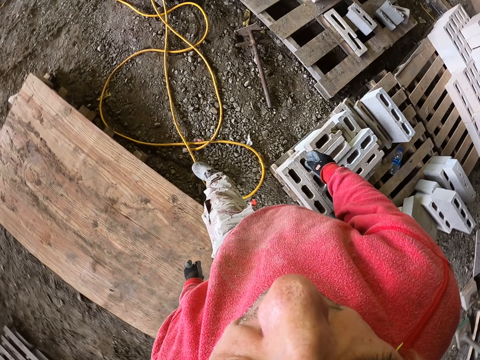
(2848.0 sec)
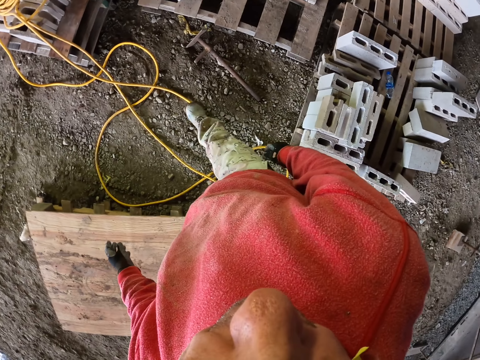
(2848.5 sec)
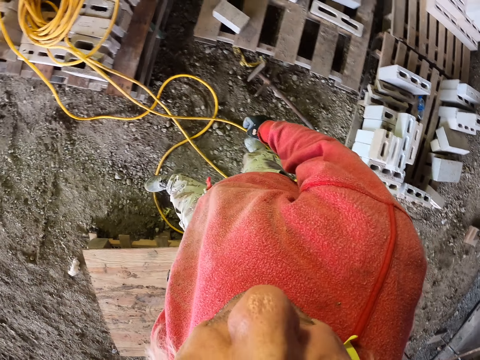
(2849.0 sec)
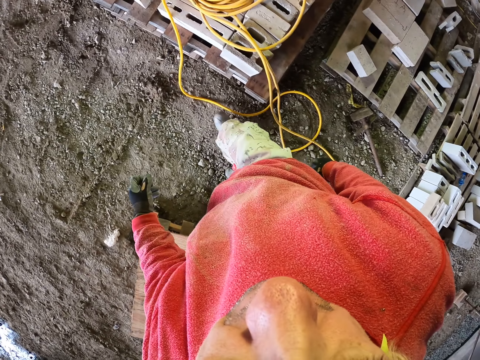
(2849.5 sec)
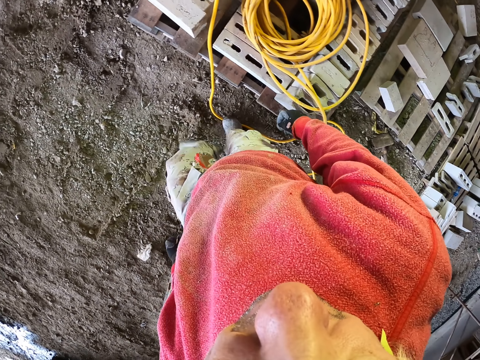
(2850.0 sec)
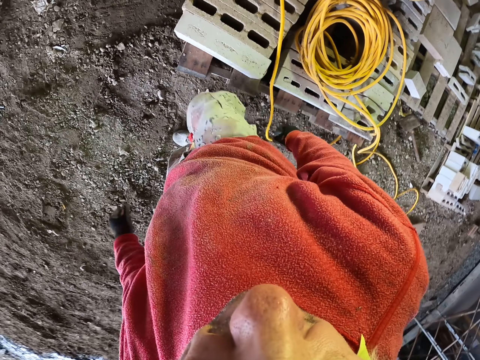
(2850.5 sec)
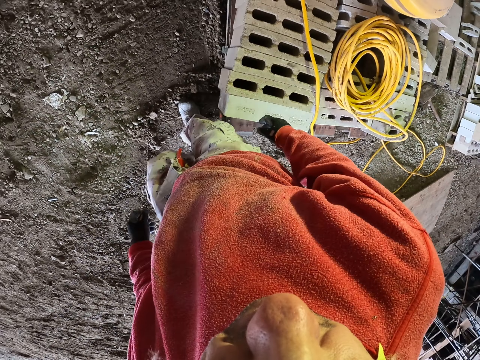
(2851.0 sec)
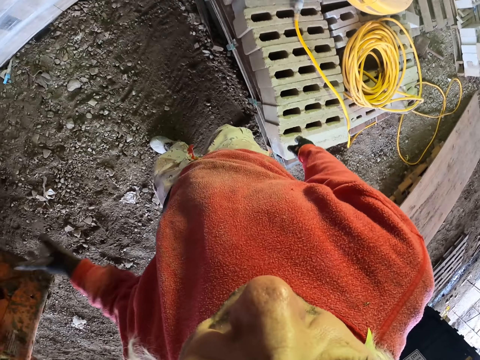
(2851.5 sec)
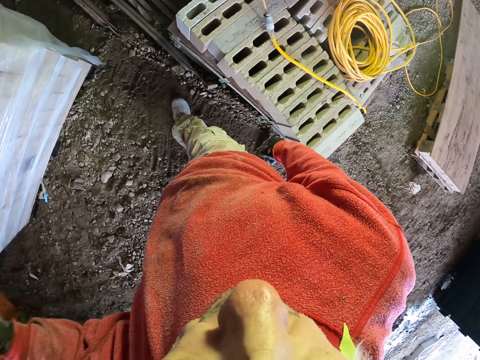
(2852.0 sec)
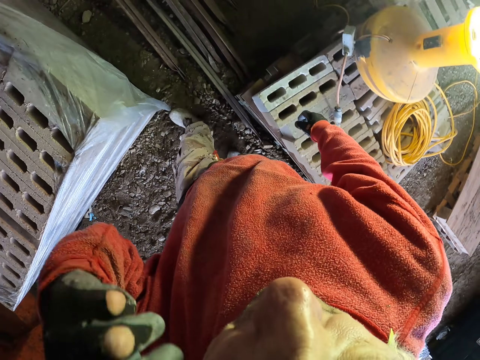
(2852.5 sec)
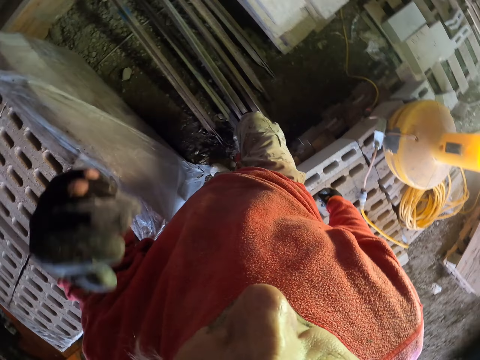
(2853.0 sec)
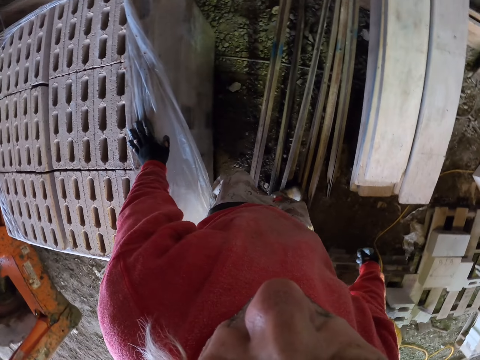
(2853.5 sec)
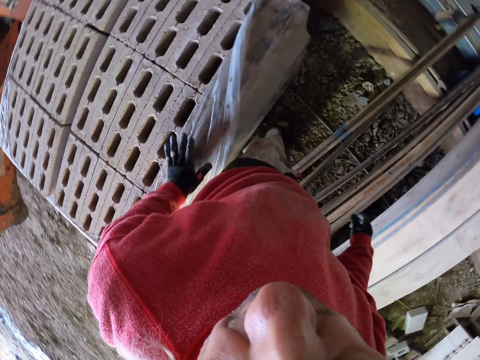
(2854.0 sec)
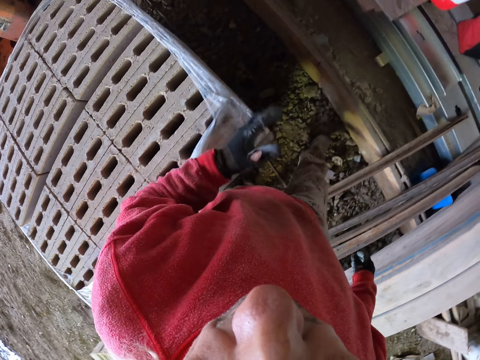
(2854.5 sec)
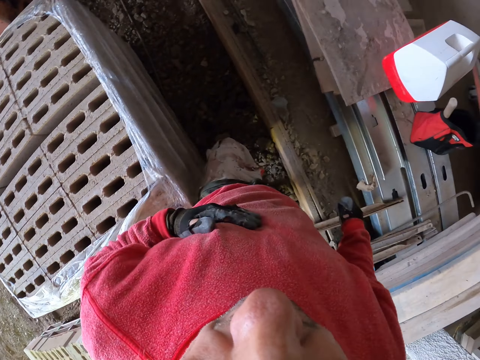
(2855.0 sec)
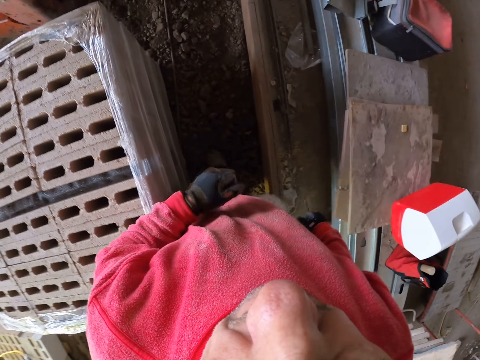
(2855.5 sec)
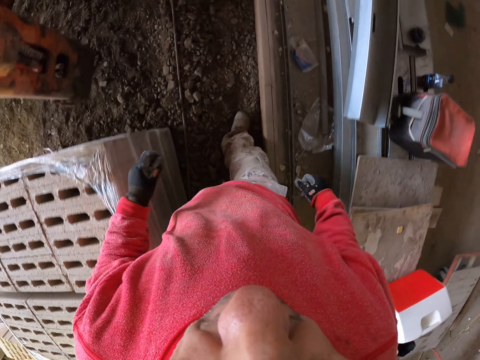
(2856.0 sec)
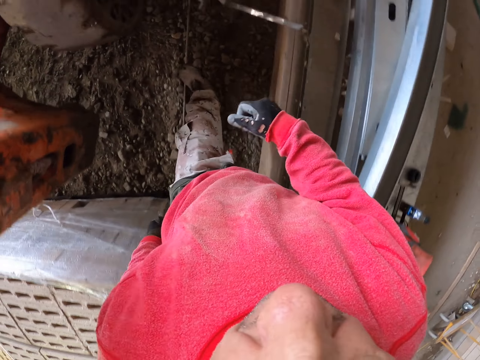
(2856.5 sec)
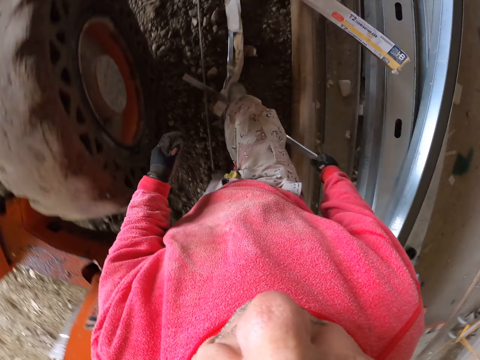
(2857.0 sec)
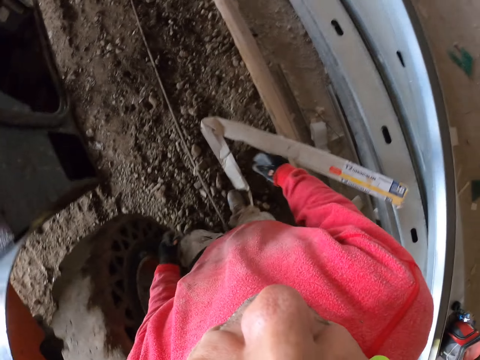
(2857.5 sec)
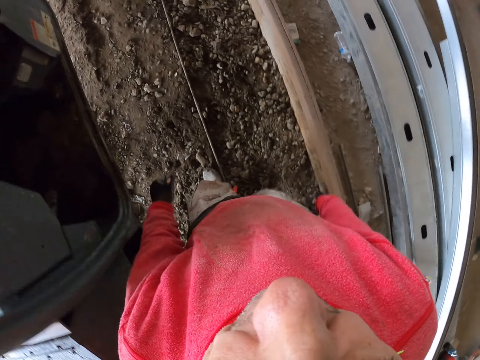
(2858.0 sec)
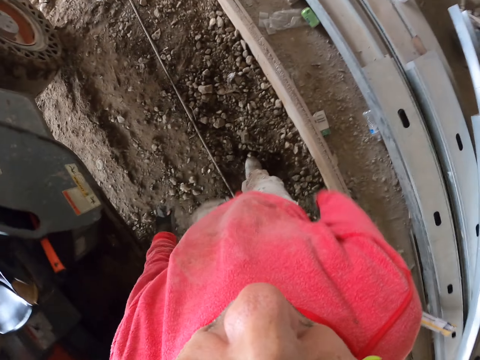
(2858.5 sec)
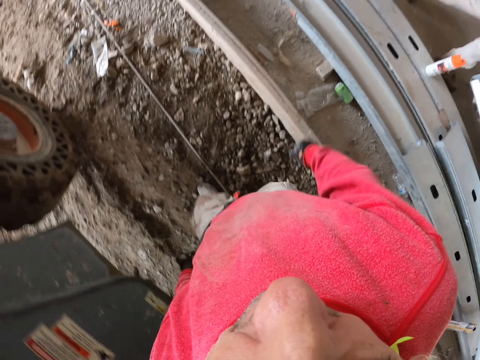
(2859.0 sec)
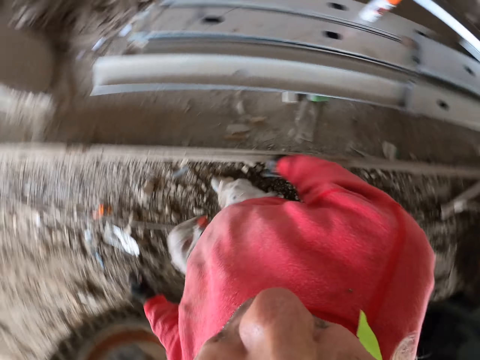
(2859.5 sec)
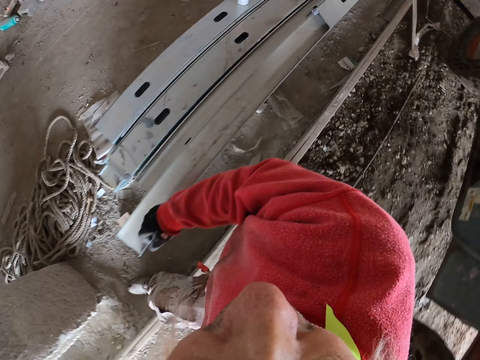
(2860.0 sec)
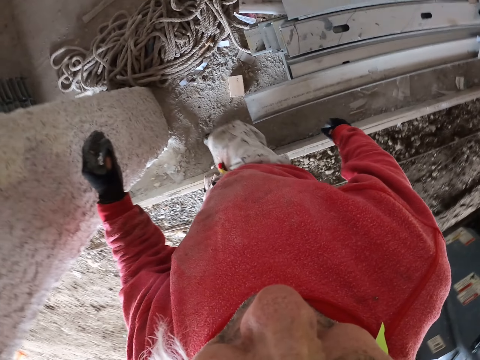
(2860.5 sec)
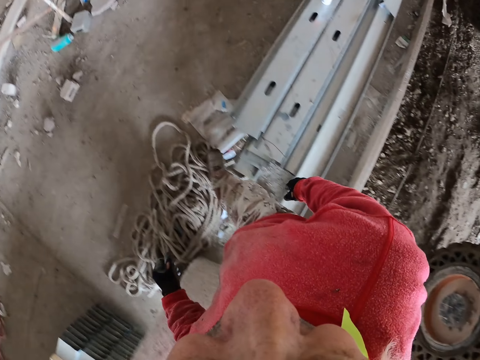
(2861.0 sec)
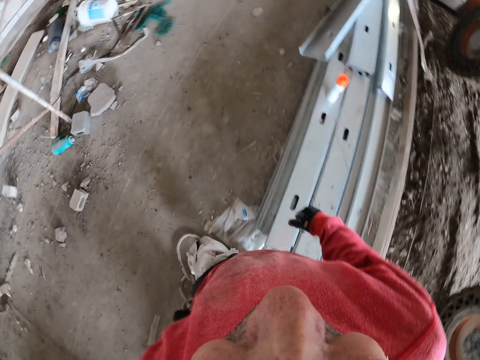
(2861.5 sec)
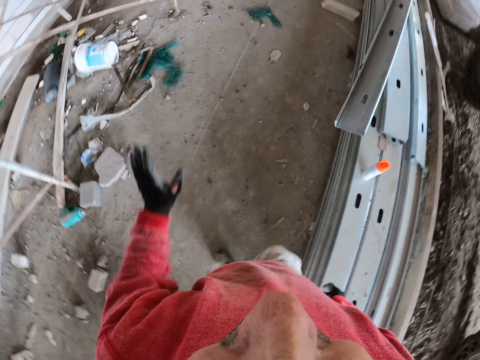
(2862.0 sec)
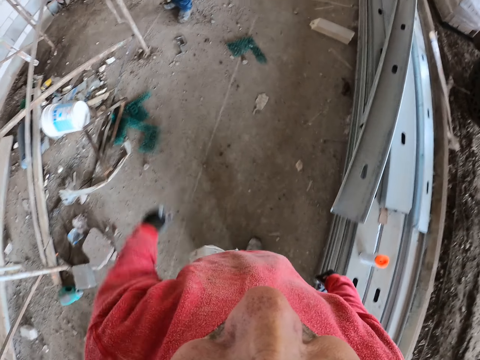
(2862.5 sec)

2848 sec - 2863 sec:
The camera wearer walks in the construction site. They raise their hand up. They touch the cloth. They walk.

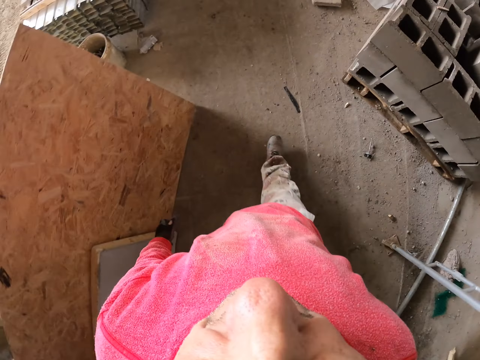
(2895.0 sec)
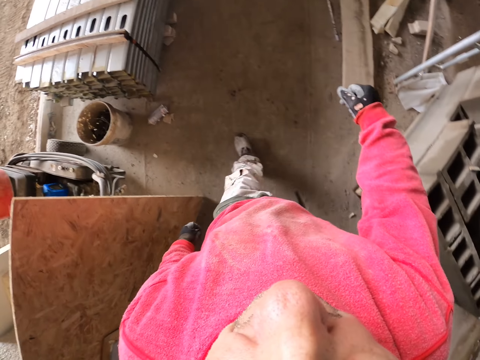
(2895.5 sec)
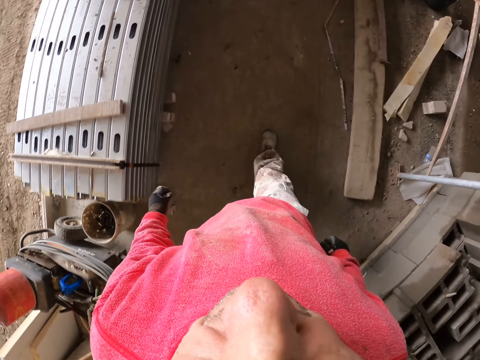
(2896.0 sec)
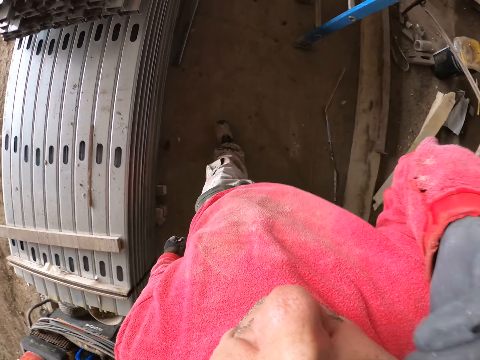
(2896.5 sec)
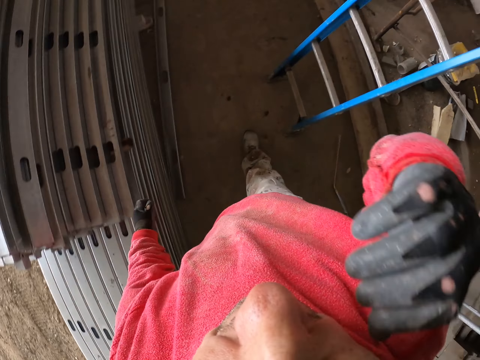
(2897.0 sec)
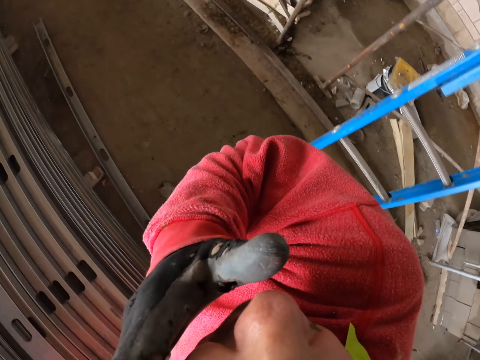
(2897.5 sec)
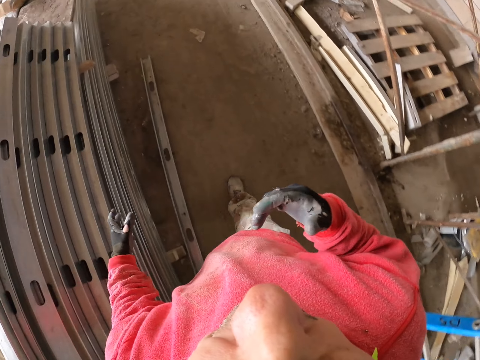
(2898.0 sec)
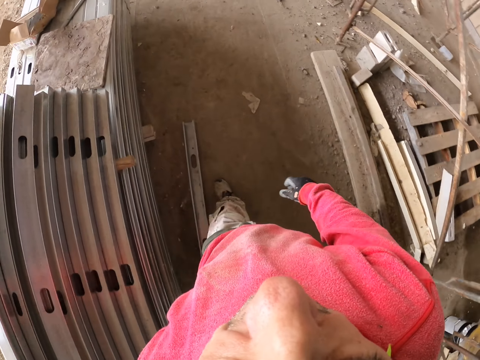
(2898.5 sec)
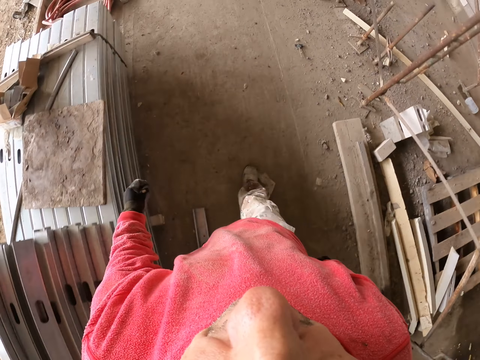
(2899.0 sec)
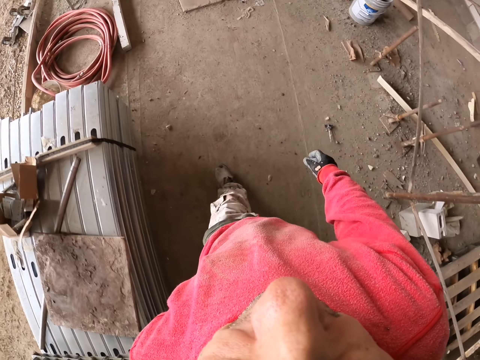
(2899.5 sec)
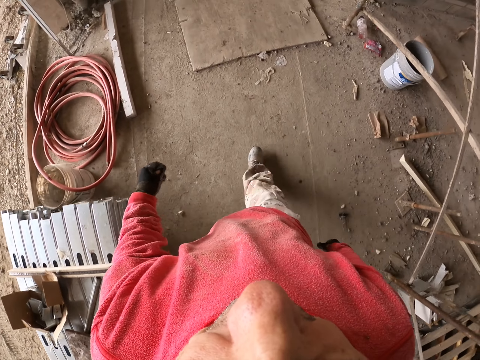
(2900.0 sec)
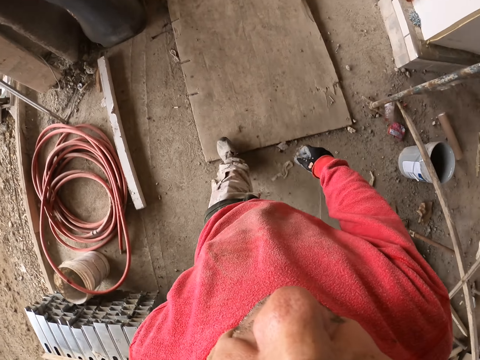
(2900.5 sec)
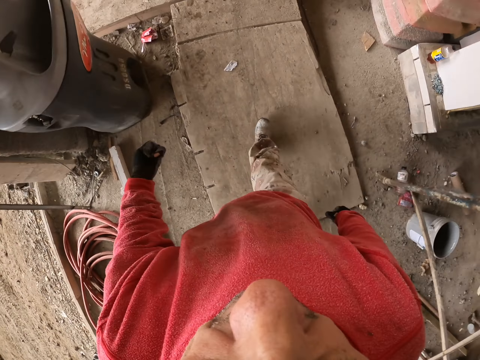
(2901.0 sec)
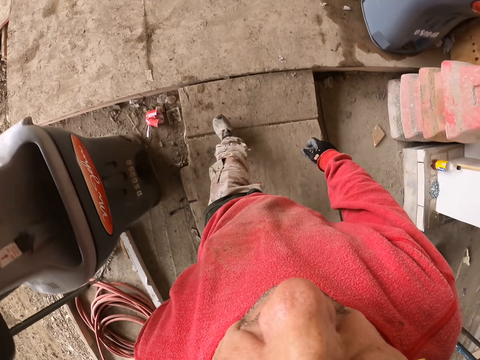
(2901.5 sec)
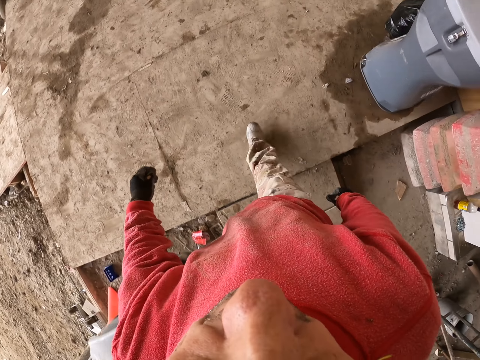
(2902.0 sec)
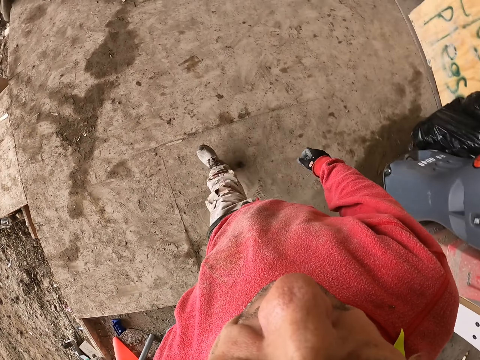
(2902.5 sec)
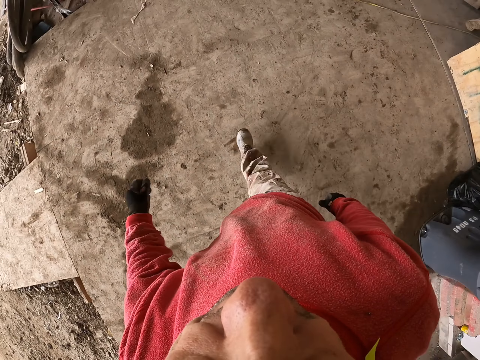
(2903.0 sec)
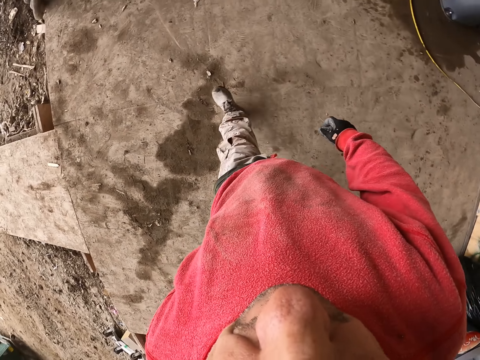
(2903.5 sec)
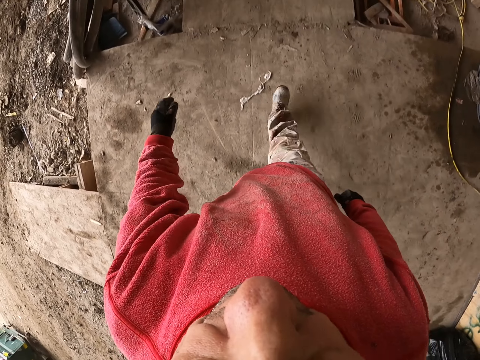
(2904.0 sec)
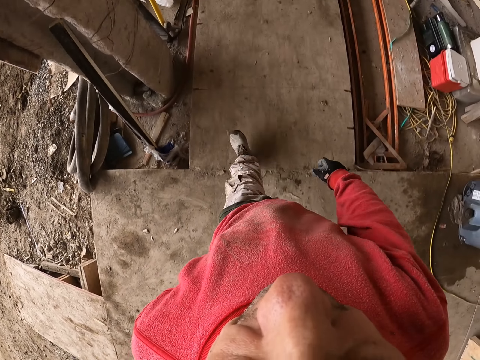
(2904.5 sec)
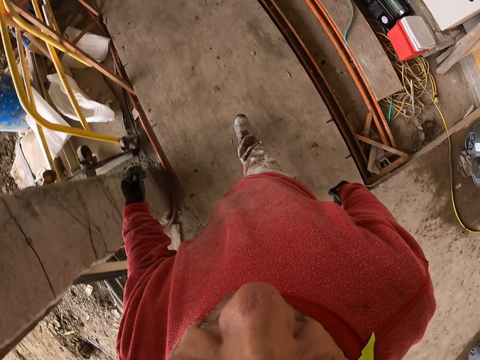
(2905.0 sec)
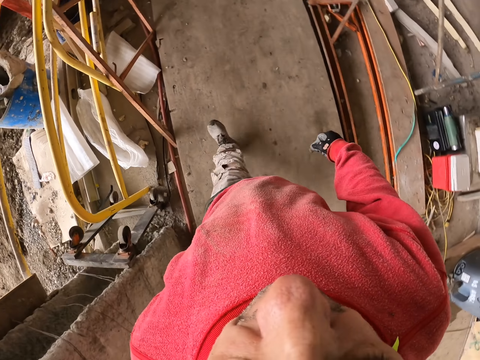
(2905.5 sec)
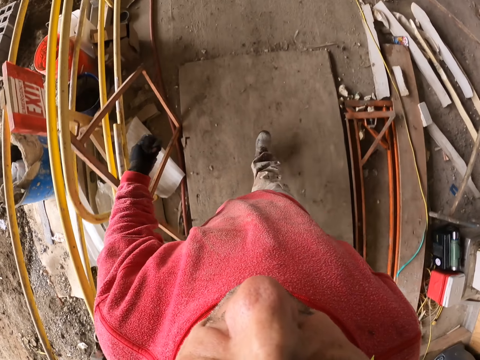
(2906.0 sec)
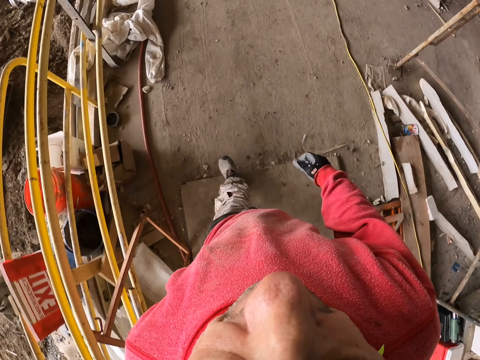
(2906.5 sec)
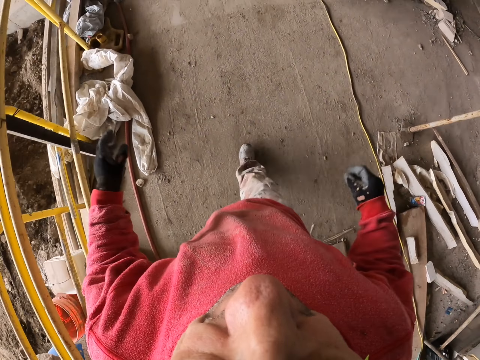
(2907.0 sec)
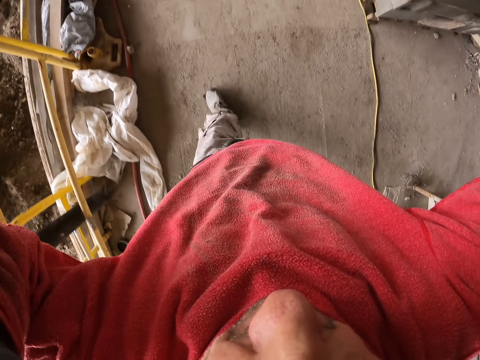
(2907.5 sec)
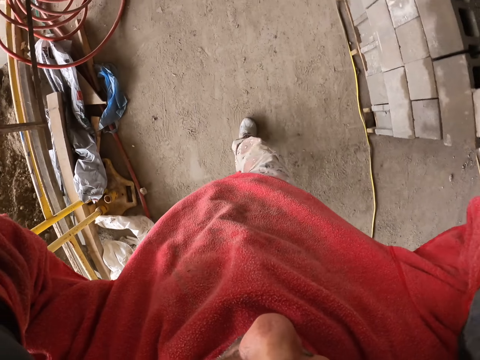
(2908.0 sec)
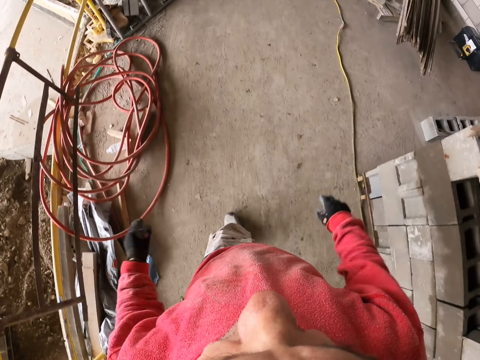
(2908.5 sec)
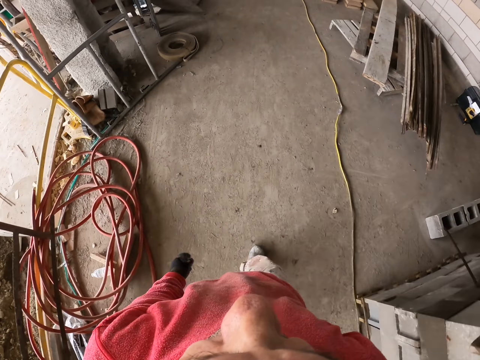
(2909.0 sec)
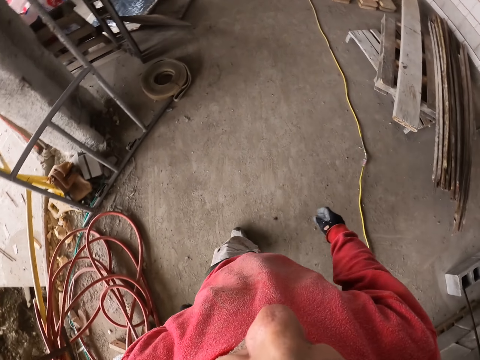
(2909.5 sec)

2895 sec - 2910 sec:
The camera wearer raises a hand up. They walk. They raise a hand up.
